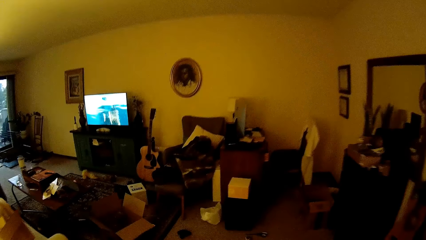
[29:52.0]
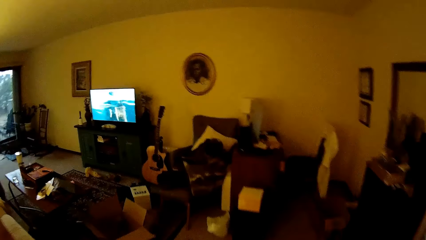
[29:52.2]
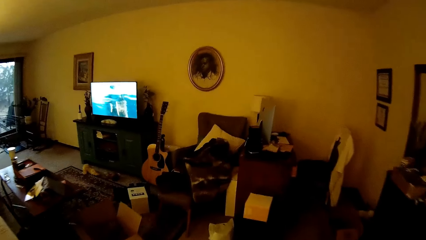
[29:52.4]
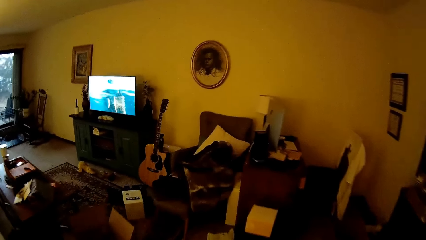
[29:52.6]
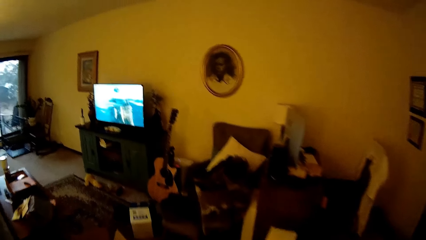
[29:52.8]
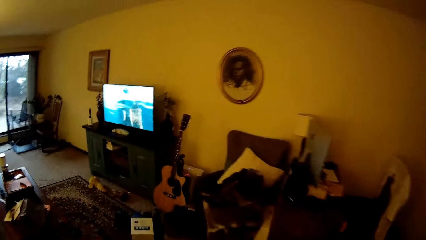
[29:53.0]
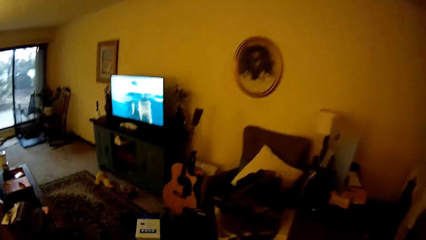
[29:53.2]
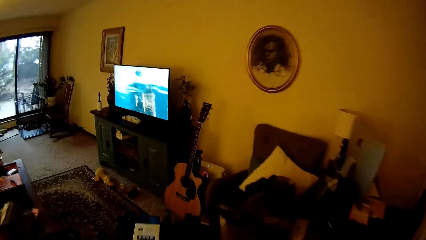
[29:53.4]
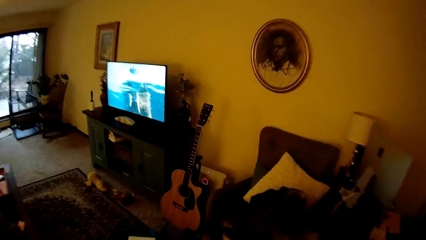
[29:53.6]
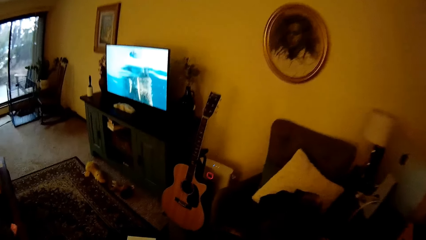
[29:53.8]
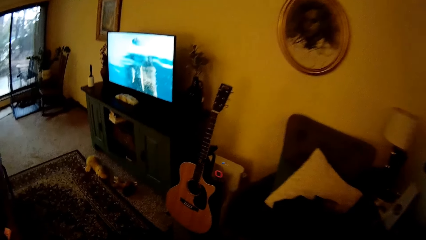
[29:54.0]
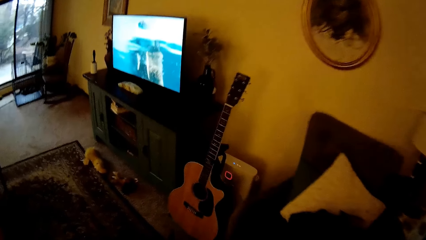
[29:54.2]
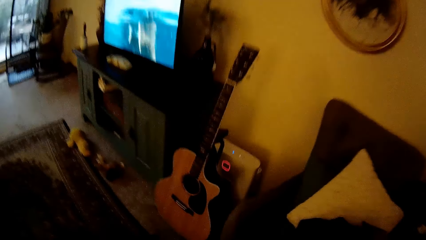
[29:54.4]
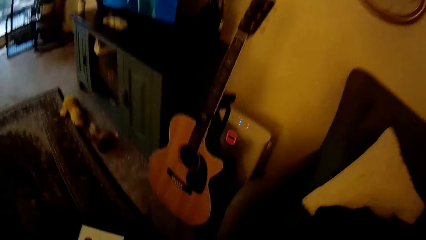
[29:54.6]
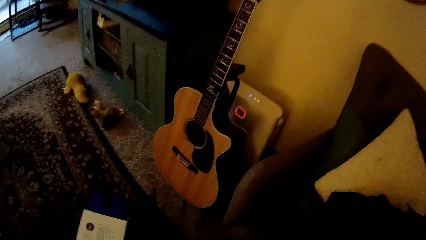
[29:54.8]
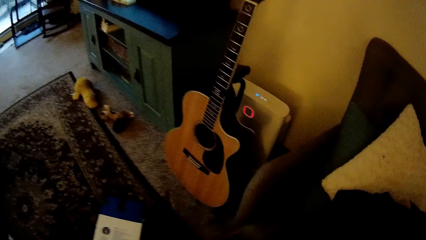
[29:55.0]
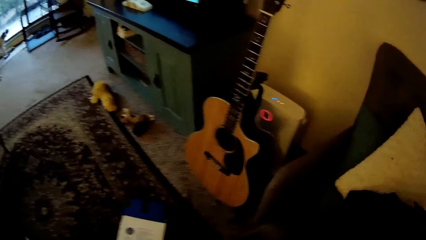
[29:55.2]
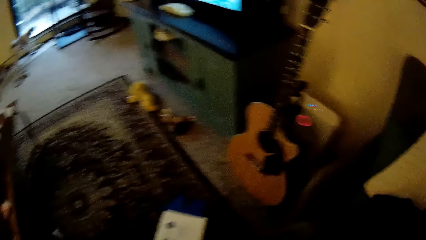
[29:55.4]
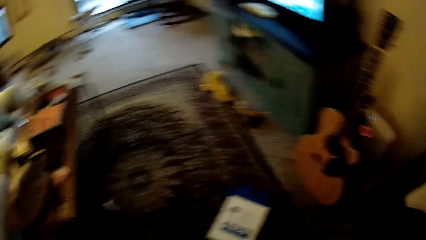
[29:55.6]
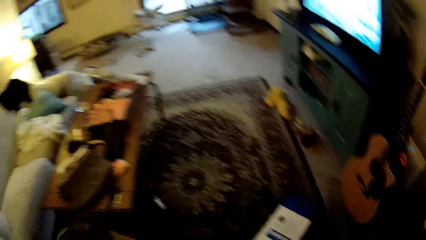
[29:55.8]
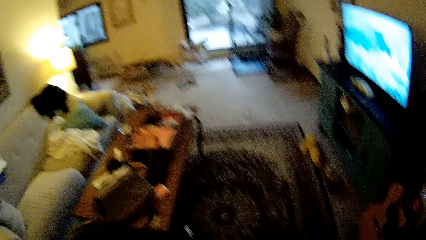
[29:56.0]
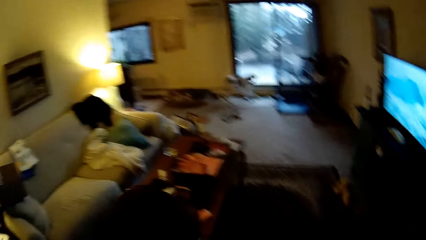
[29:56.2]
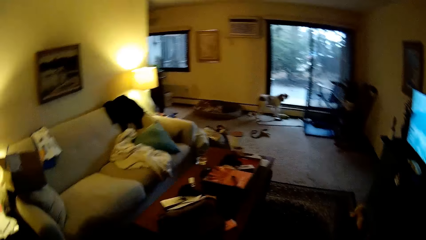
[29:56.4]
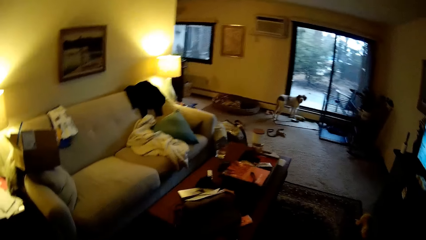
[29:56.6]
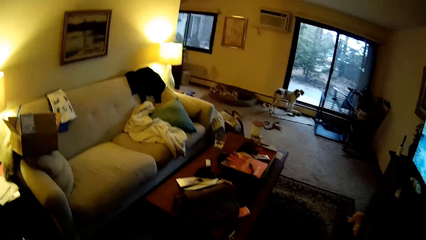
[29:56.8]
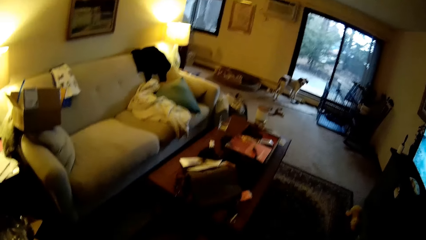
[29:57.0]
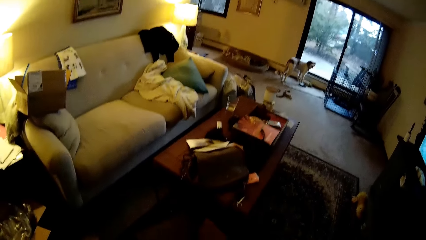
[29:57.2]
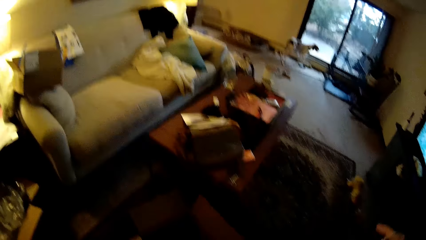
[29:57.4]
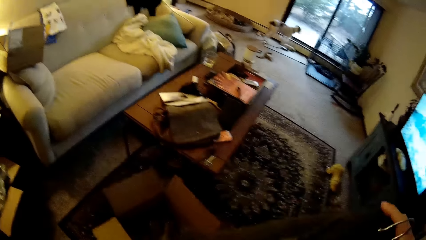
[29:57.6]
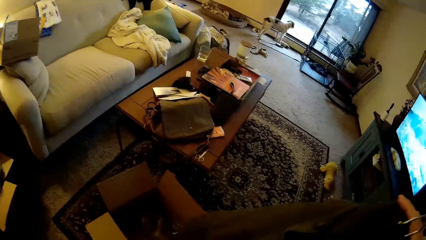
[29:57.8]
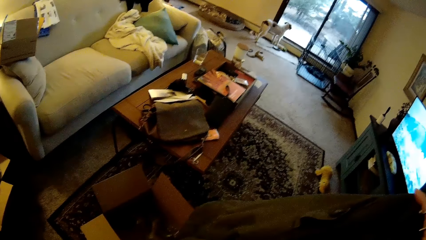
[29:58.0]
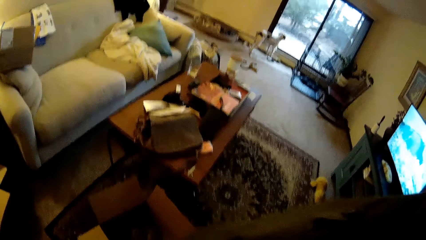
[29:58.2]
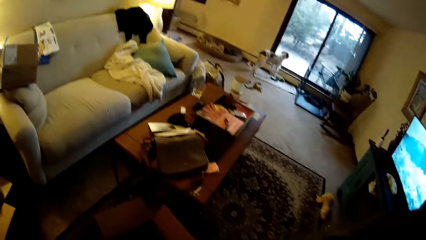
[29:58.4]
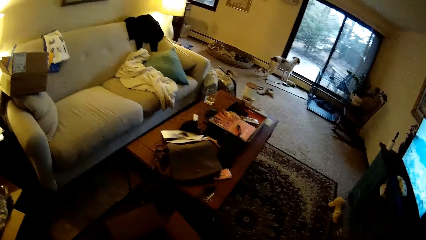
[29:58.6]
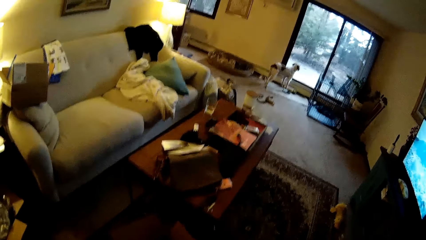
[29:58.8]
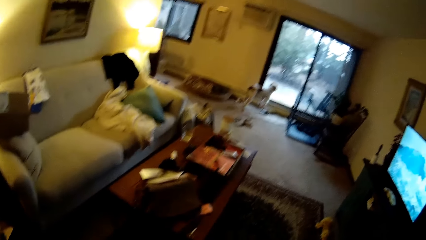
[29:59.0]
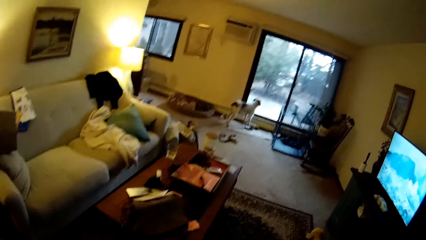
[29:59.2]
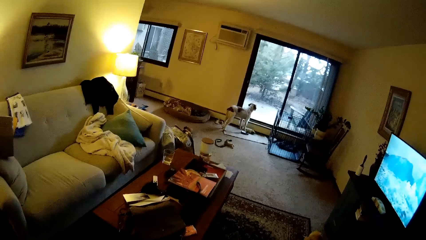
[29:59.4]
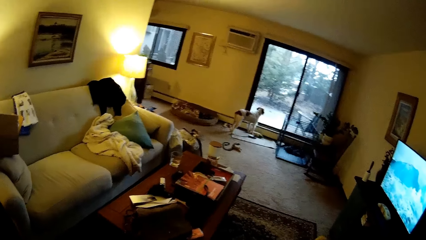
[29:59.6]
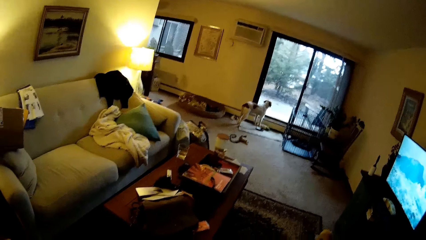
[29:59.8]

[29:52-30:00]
The camera wearer holds a cloth in her hands.
